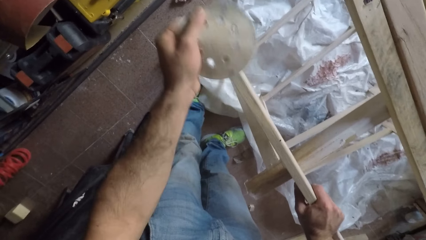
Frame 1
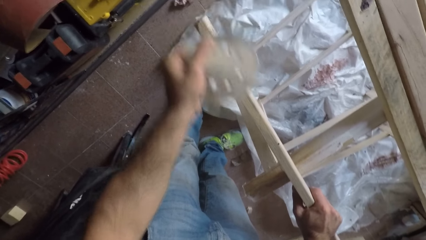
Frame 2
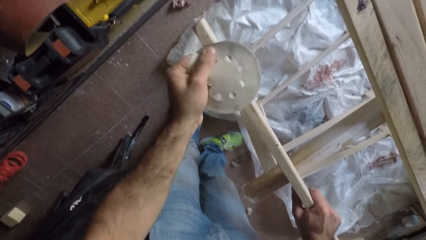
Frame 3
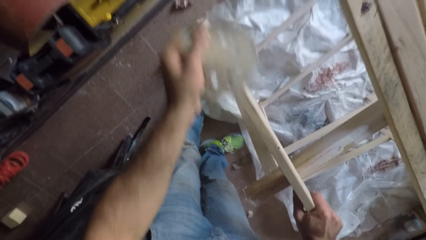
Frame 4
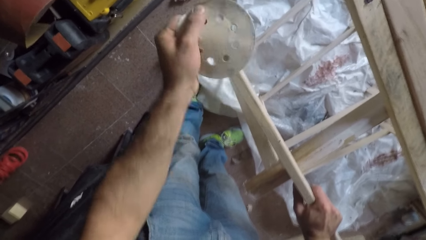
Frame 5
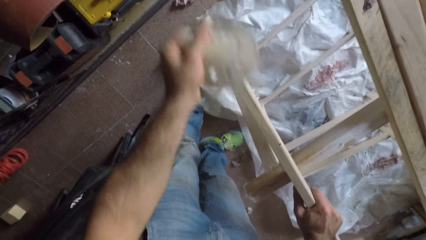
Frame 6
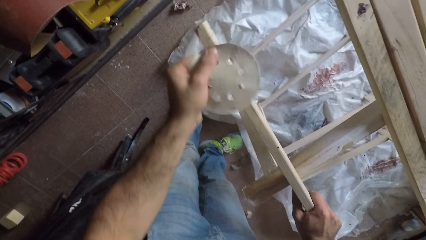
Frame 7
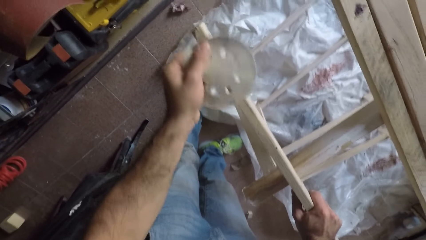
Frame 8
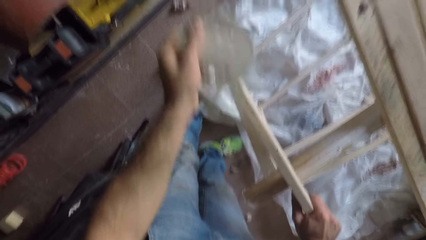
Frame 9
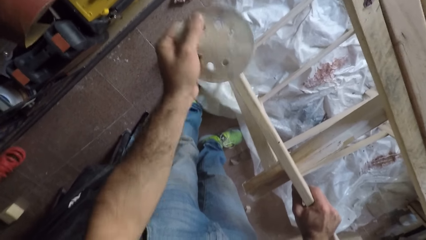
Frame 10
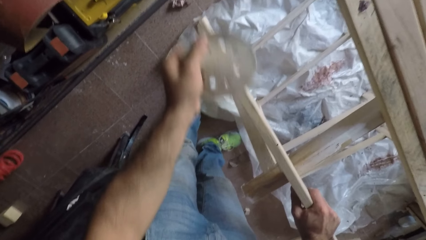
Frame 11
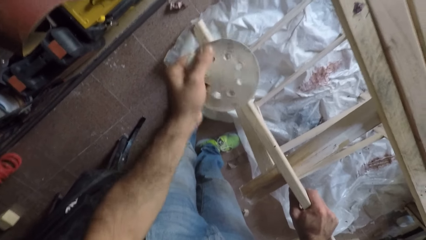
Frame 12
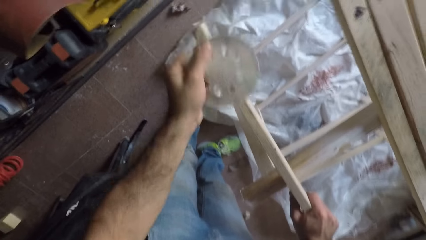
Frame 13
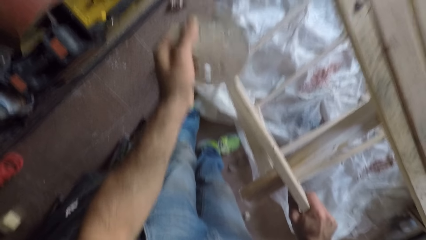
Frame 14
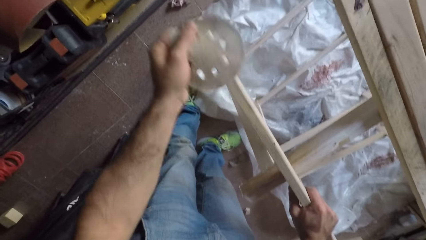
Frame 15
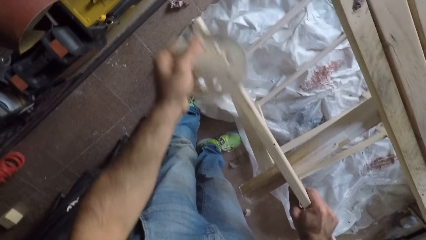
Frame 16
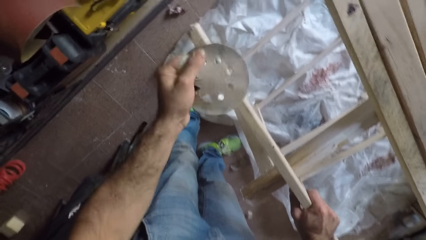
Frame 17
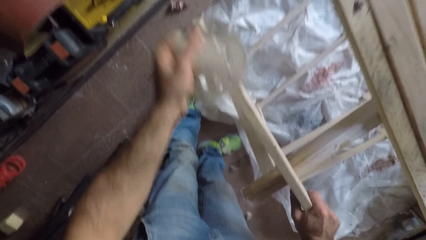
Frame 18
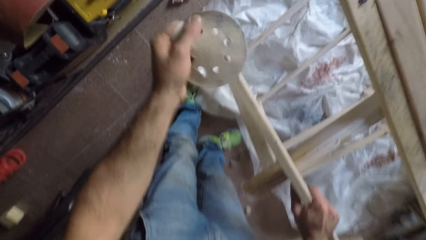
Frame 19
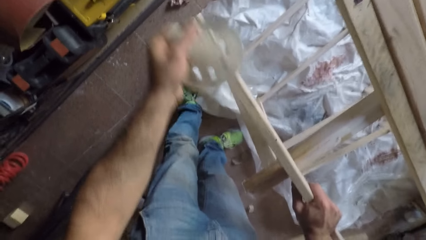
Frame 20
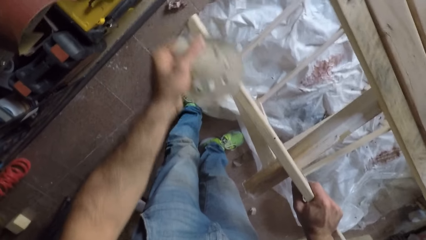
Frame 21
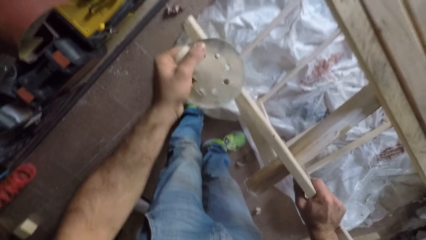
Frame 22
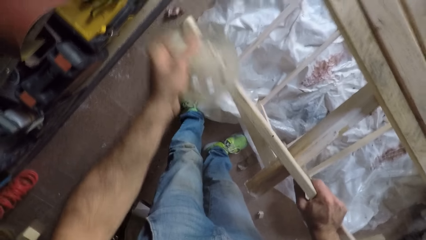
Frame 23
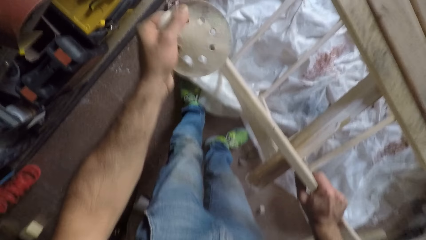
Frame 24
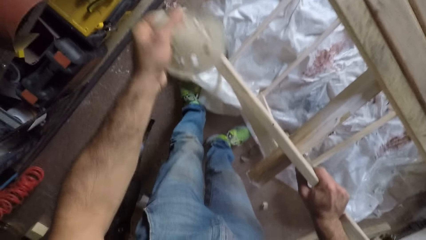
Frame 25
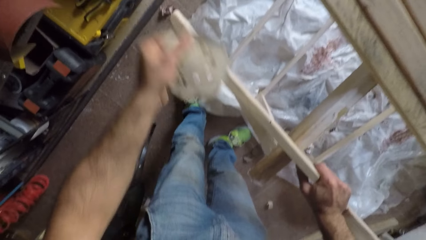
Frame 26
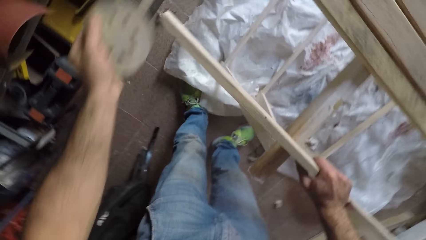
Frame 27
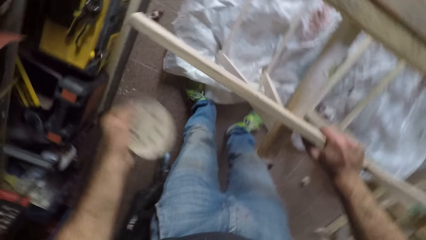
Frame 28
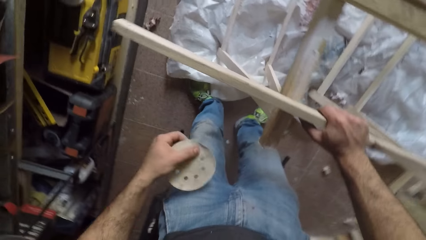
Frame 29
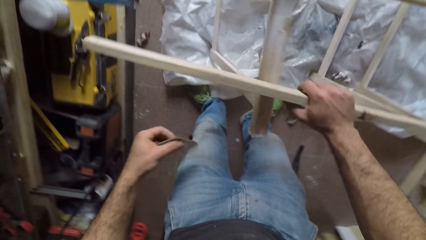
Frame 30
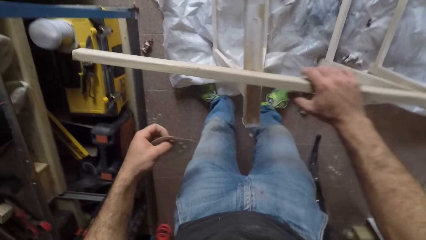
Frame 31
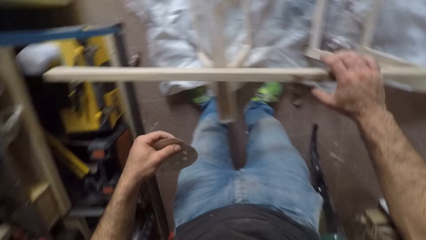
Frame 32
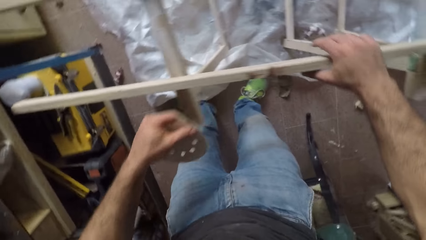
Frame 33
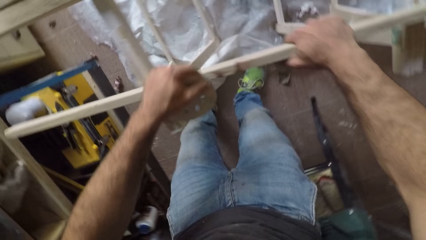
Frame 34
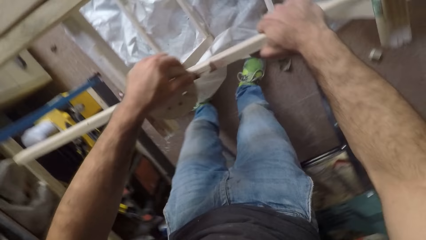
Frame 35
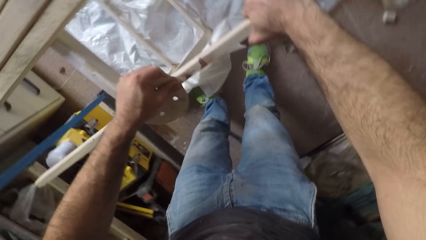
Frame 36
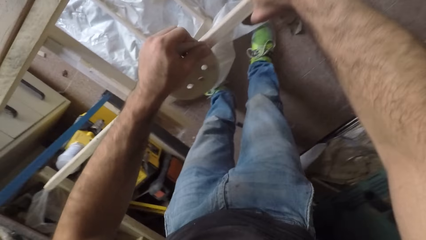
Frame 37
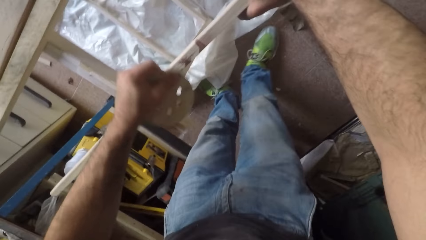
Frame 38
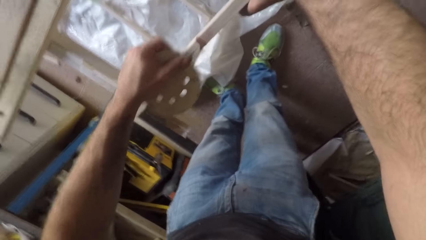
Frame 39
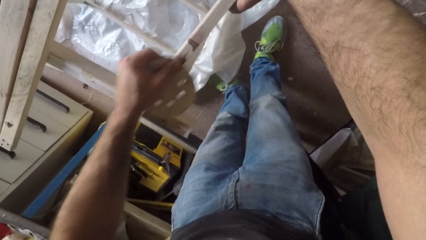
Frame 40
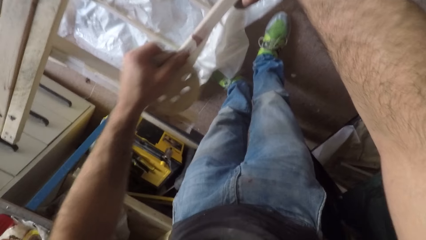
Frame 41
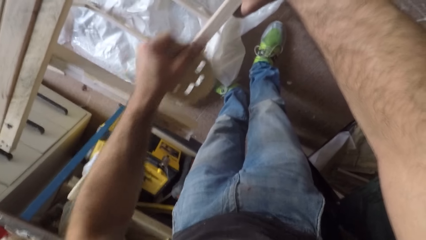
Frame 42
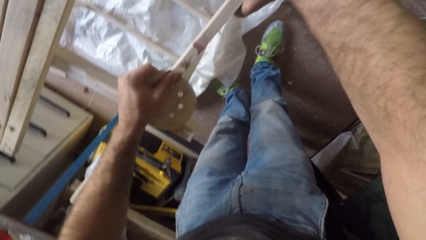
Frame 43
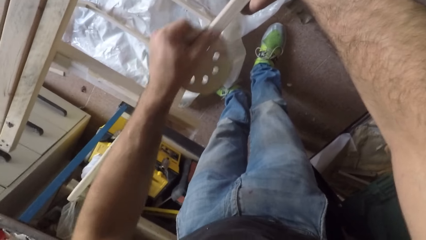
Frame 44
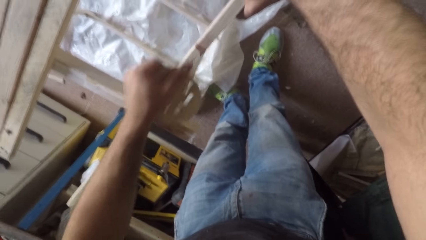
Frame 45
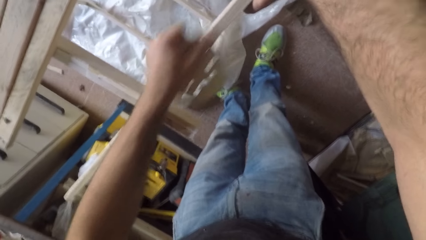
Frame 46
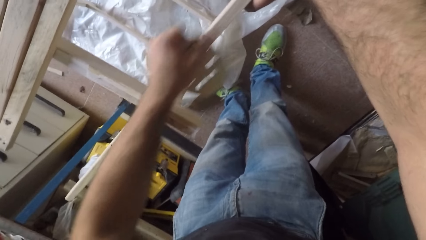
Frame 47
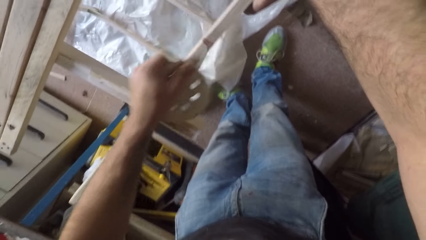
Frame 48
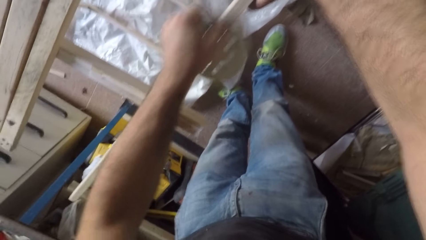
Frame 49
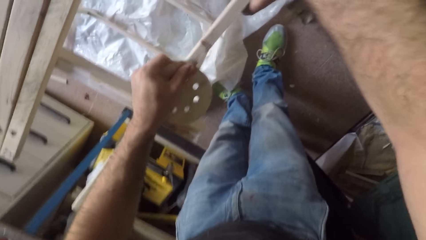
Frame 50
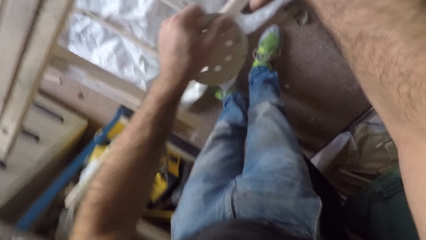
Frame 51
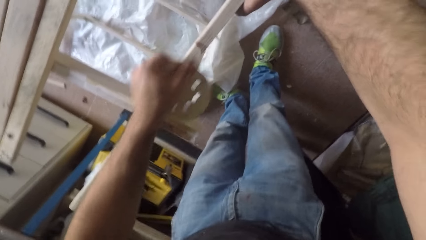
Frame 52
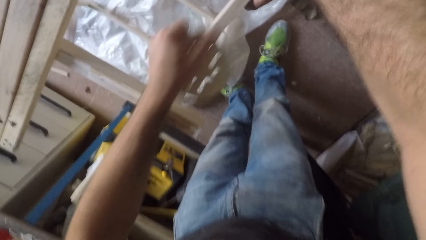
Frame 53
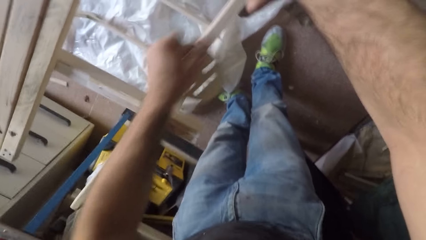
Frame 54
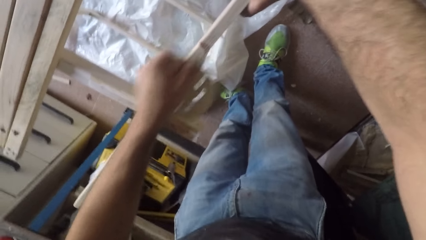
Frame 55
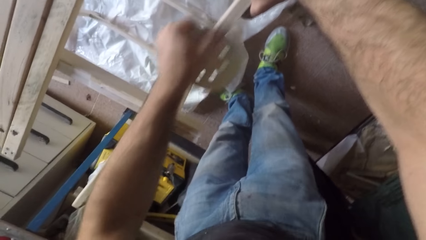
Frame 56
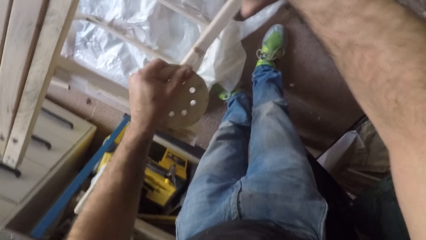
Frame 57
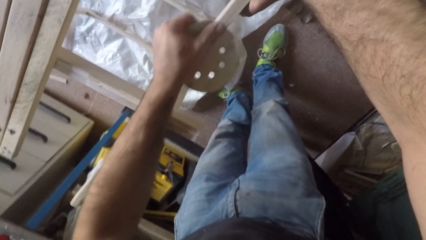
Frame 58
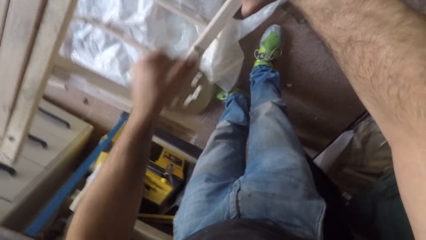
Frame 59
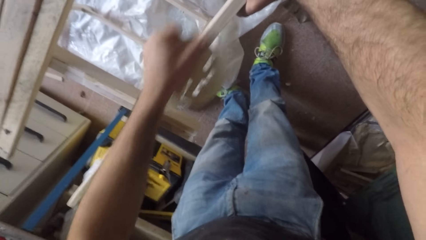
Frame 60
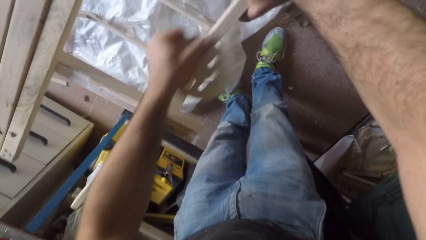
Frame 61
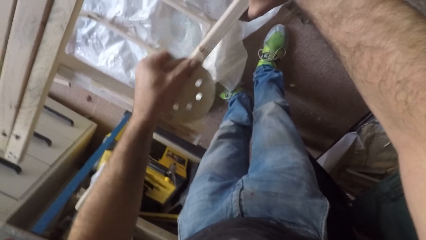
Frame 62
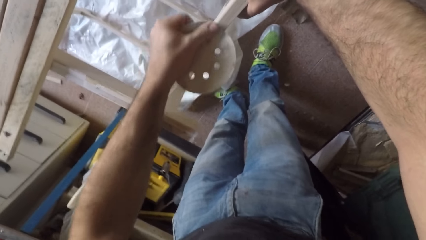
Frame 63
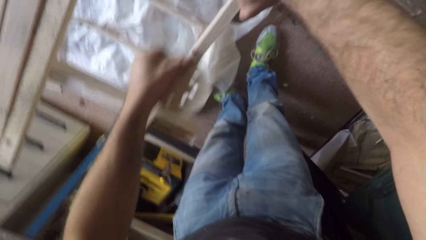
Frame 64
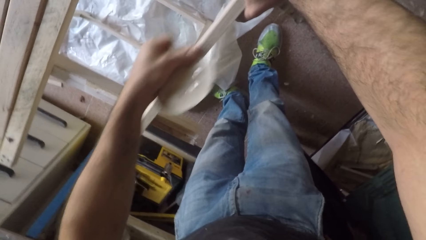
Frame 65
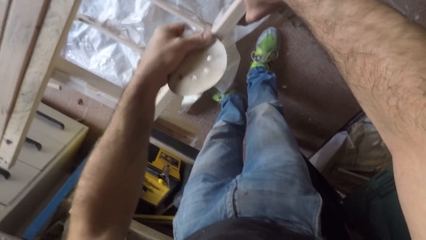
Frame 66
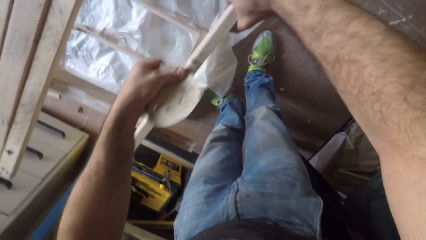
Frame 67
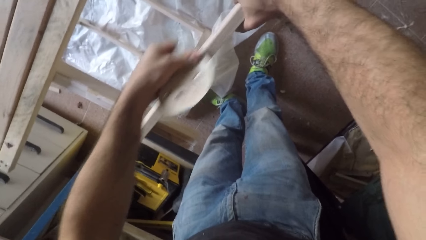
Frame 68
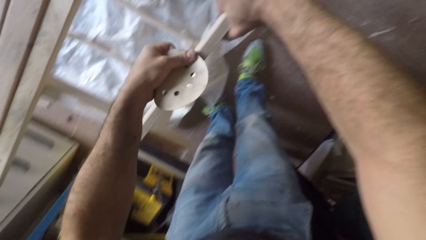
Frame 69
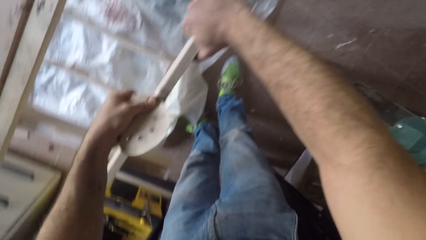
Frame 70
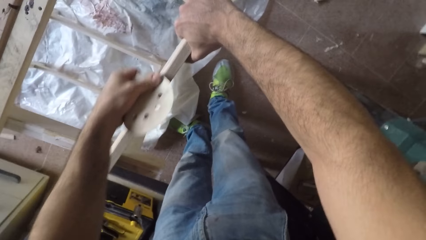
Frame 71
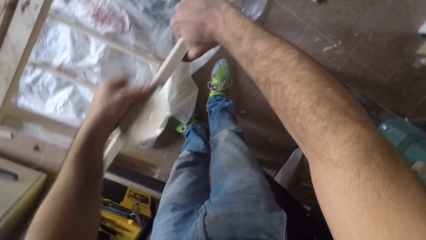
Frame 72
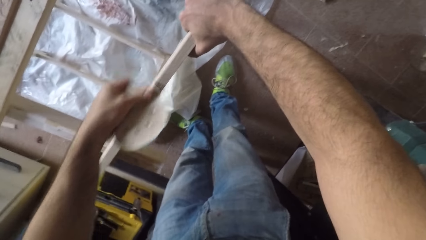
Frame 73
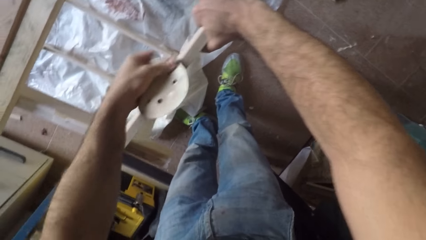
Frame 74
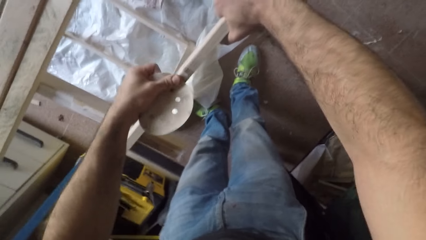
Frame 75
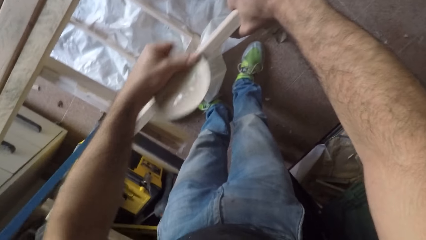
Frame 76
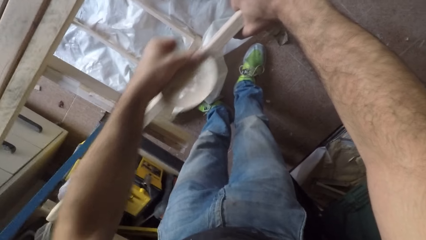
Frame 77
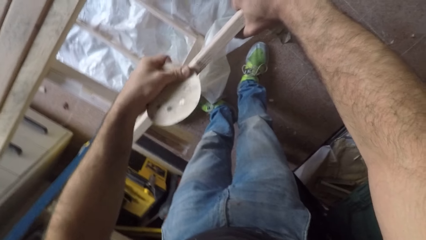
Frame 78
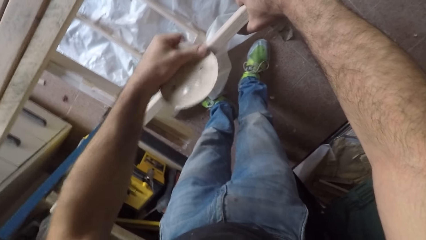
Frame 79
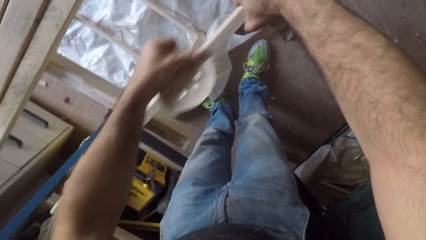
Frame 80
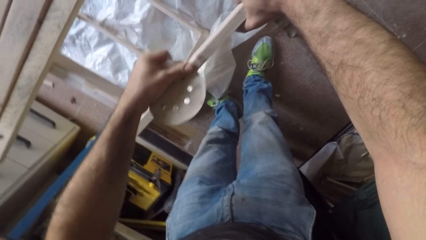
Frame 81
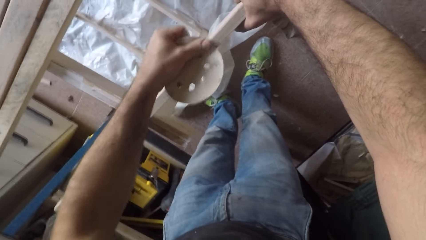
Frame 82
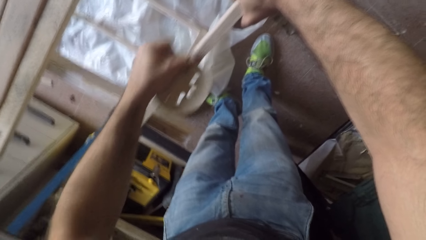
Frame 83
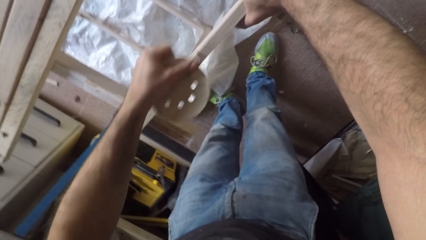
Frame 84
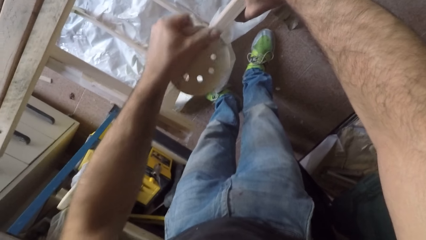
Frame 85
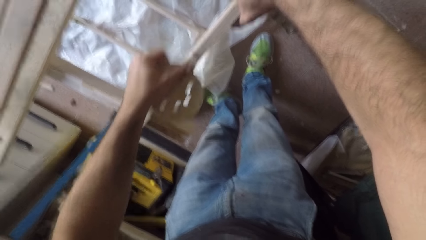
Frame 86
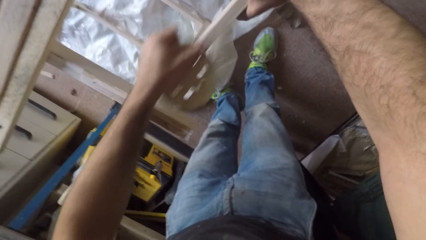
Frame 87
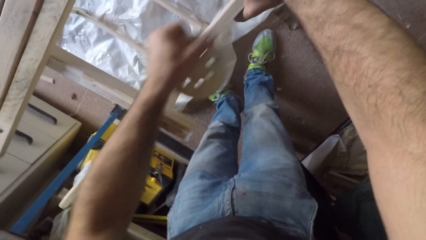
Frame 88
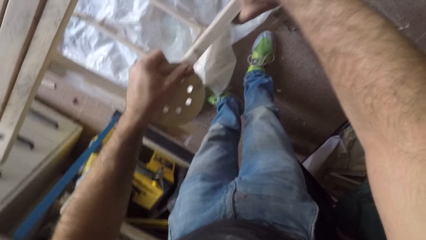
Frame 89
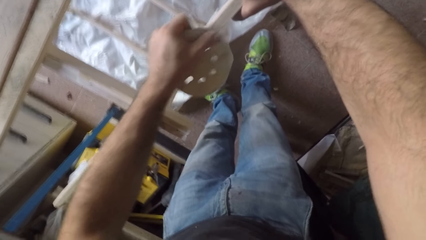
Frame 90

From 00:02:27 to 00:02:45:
The camera wearer withdraws the sandpaper from the wooden plank. They smoothen the wooden plank with the sandpaper.
